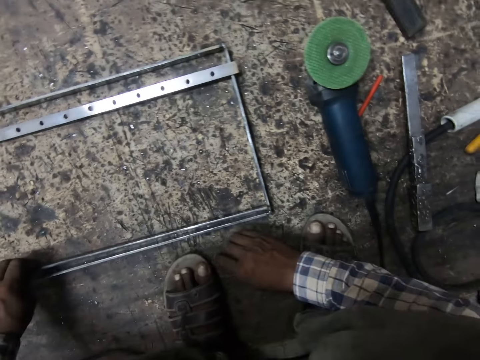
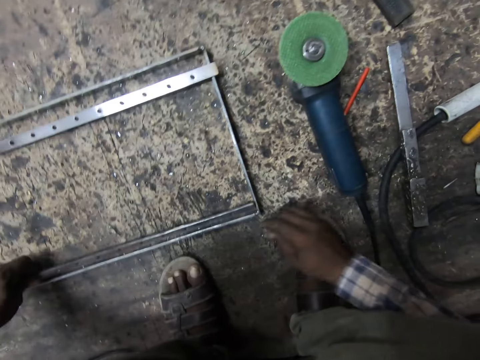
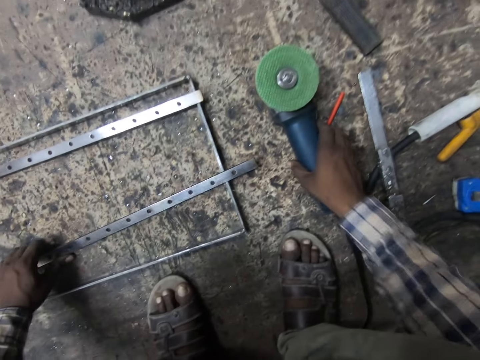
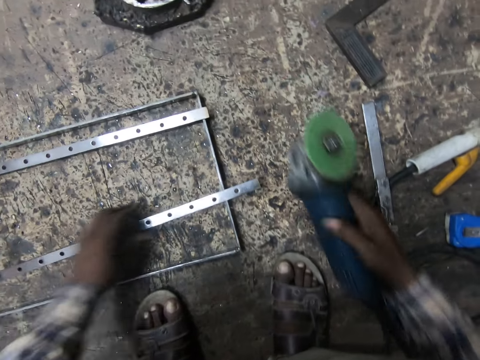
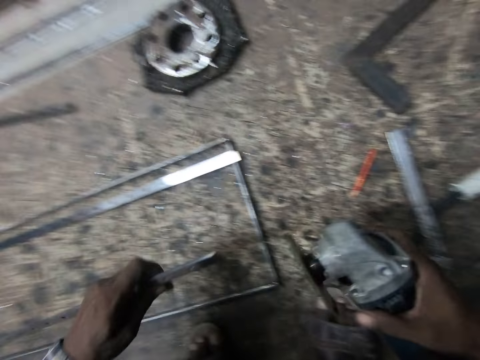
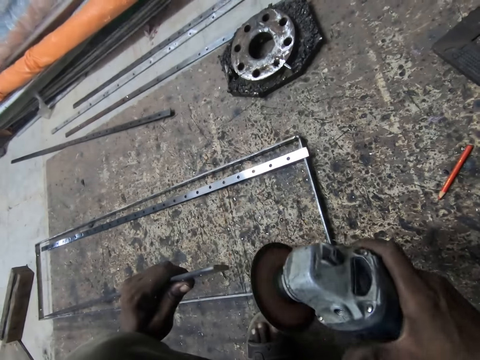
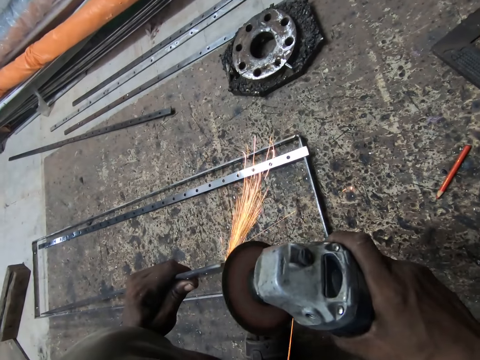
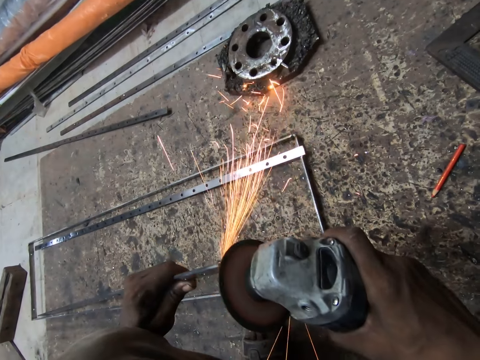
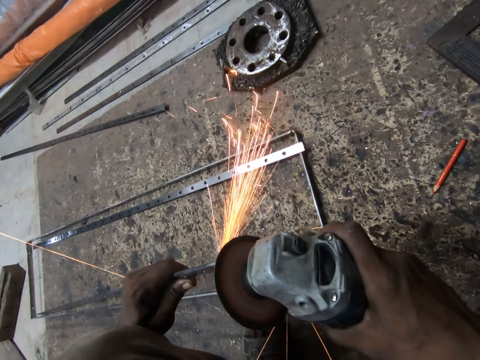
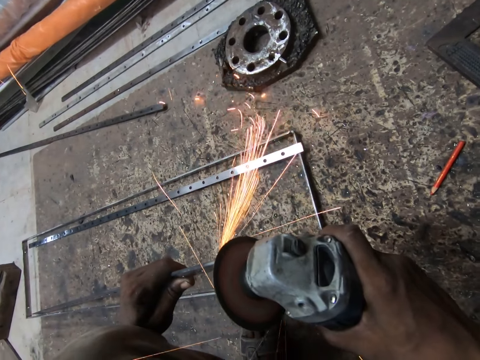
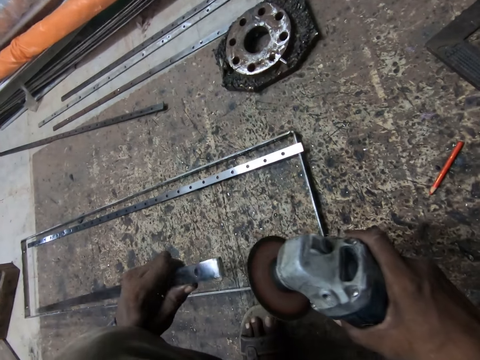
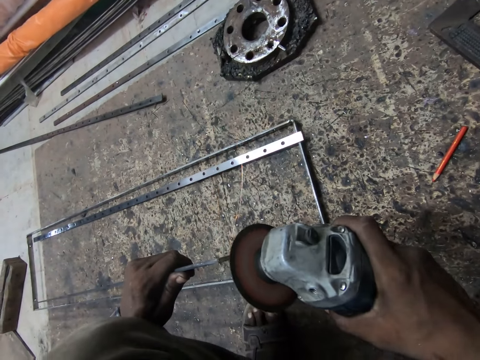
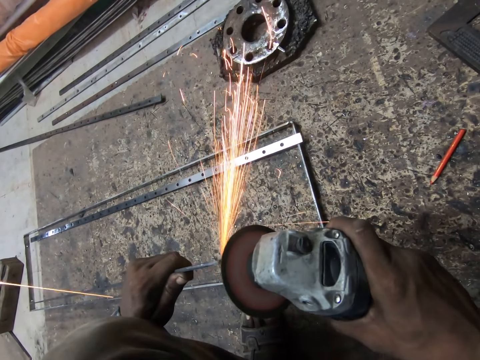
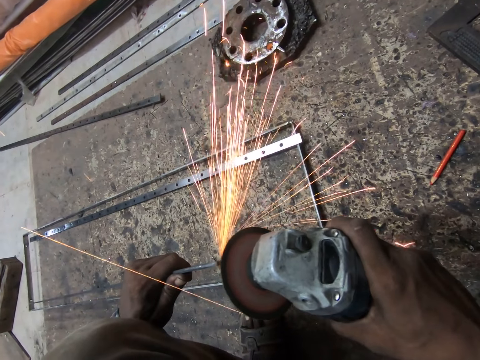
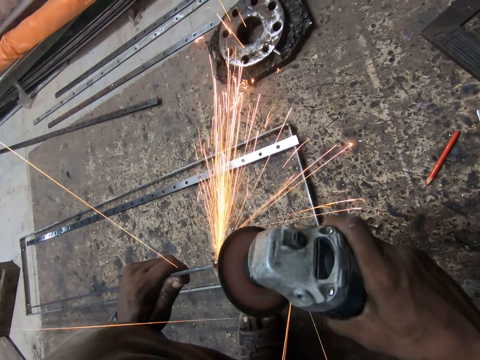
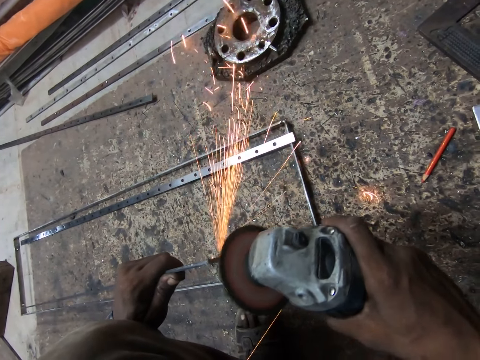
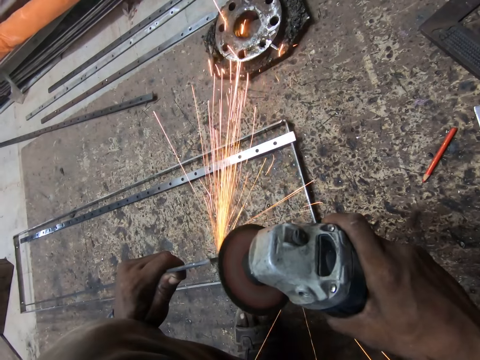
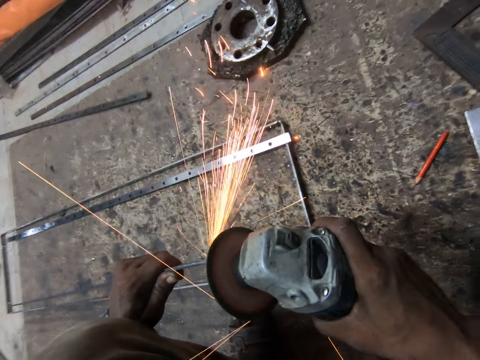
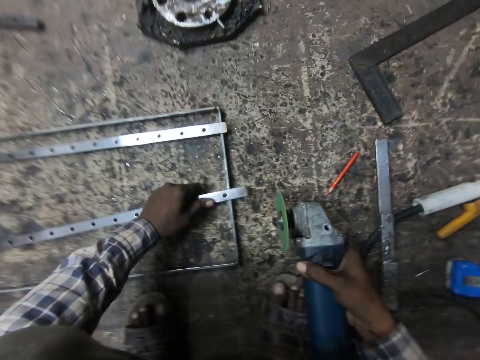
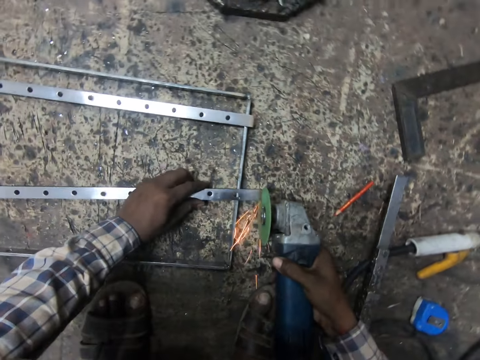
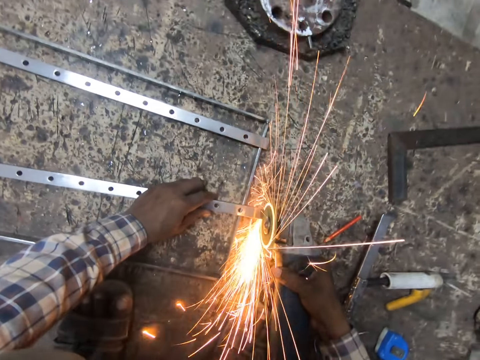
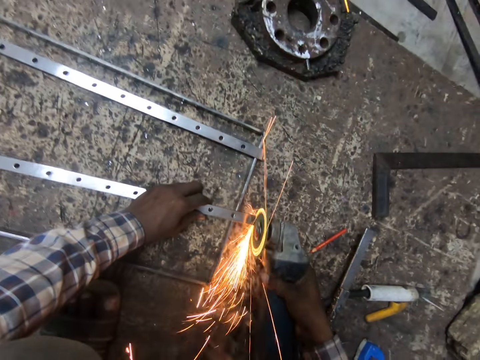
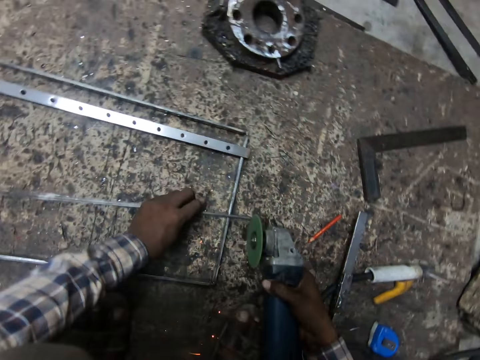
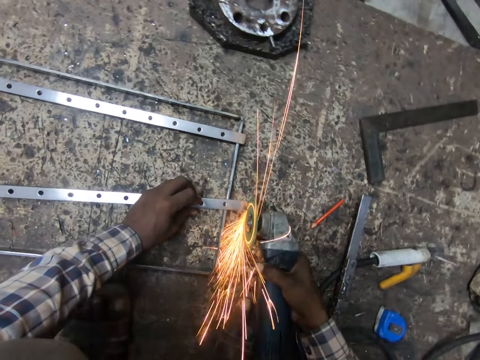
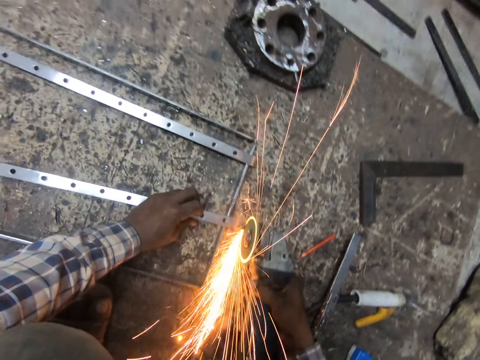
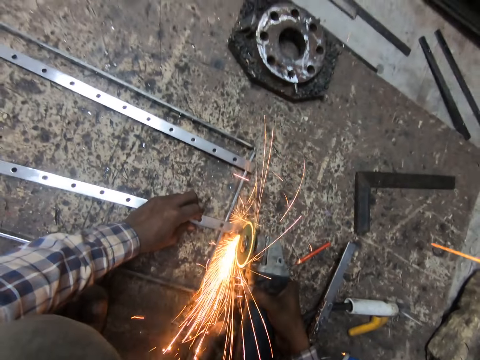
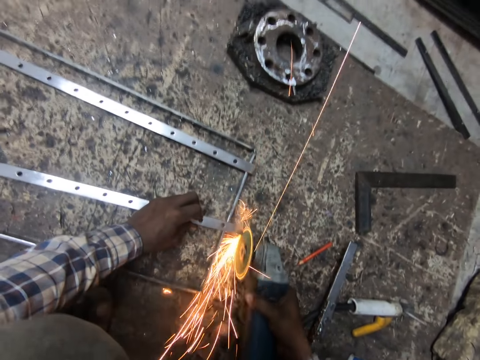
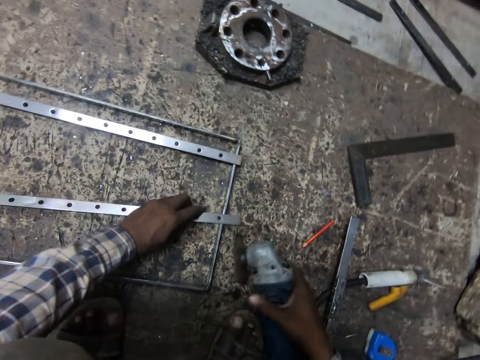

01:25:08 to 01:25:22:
The camera wearer puts the metal on the metal structure. He picks the angle grinder from the wooden slab with his right hand. He polishes the edge of the metal with the angle grinder. He holds the metal. He grinds the metal. He turns the metal. He grinds the metal. He puts the metal on the metal structure. He grinds the metal.

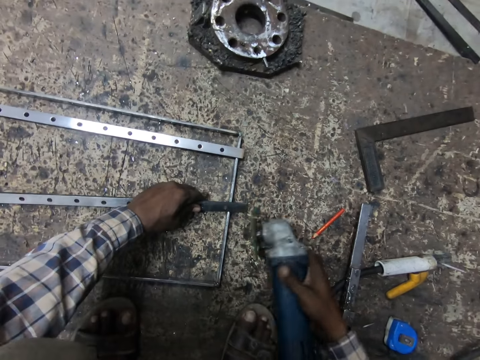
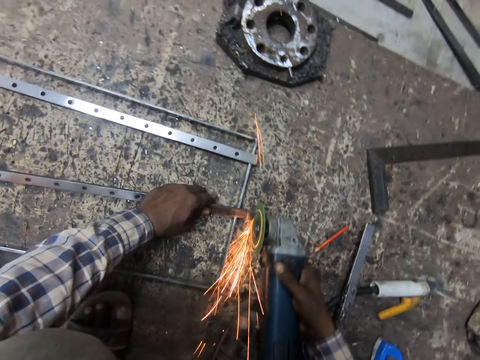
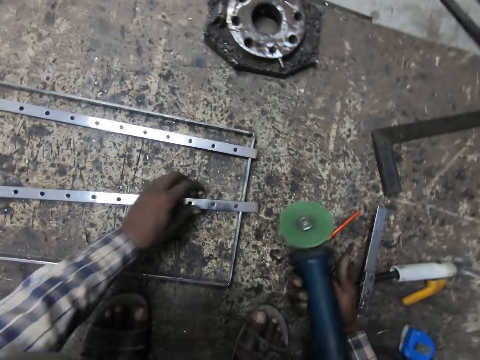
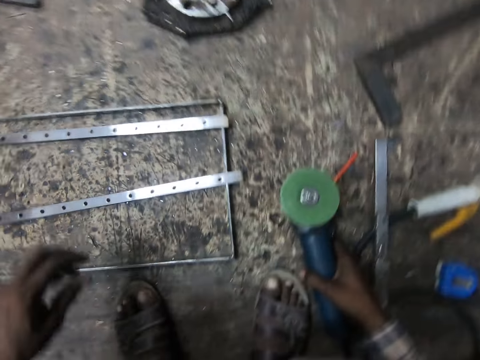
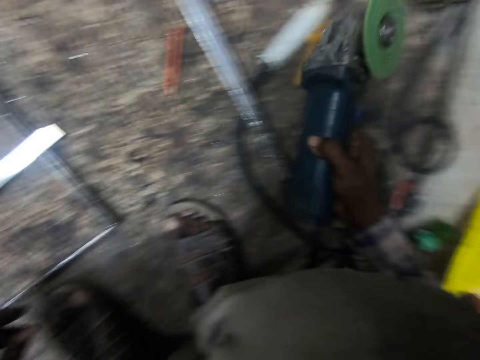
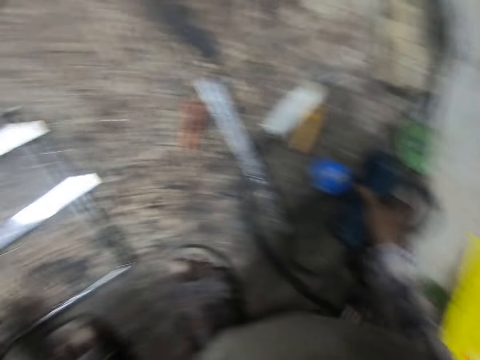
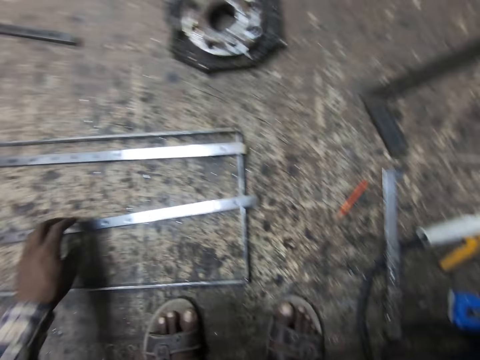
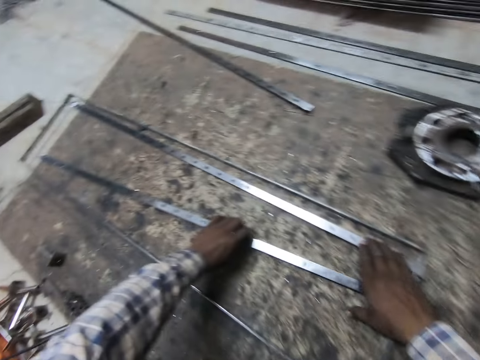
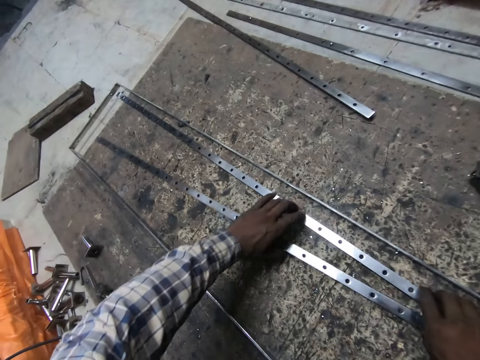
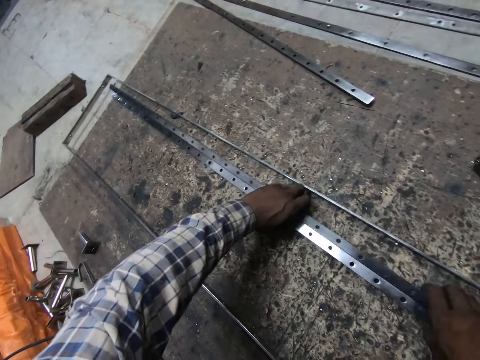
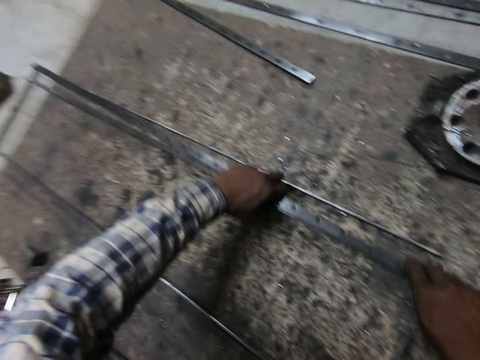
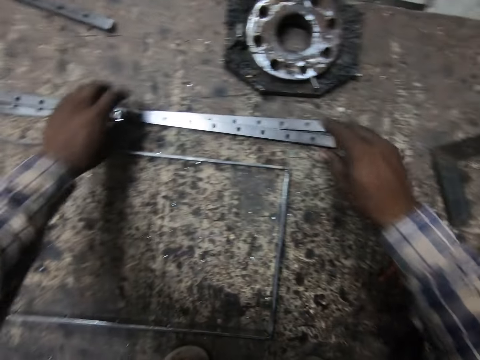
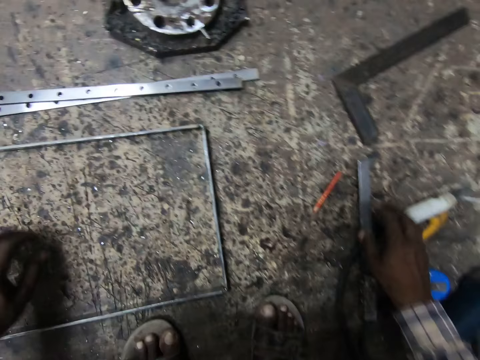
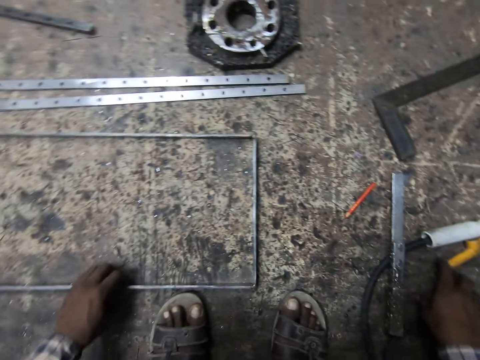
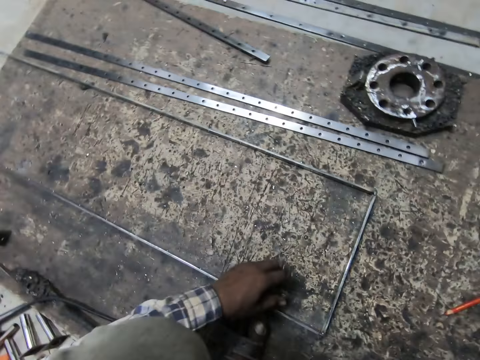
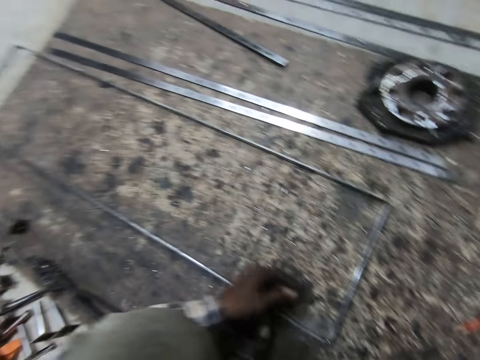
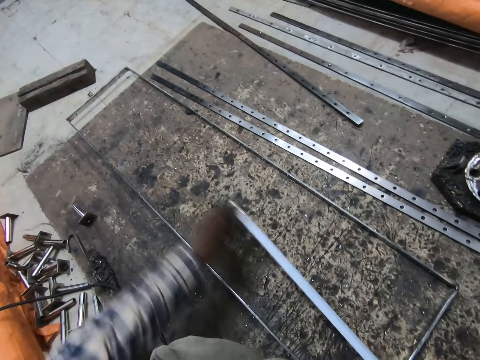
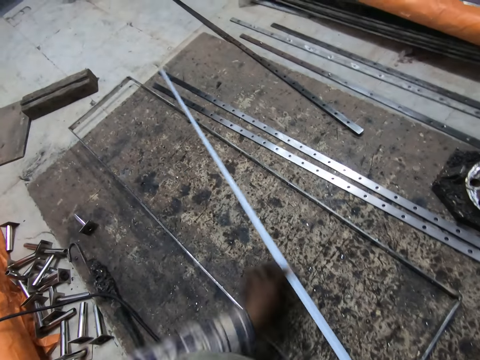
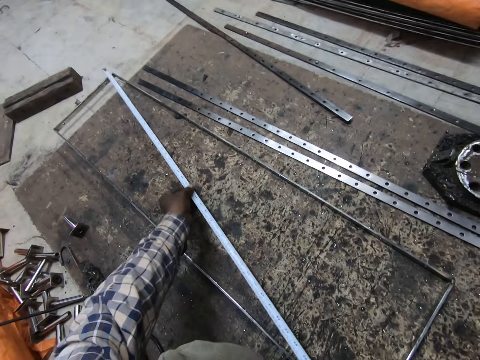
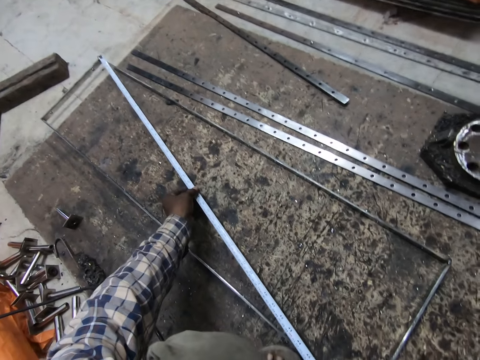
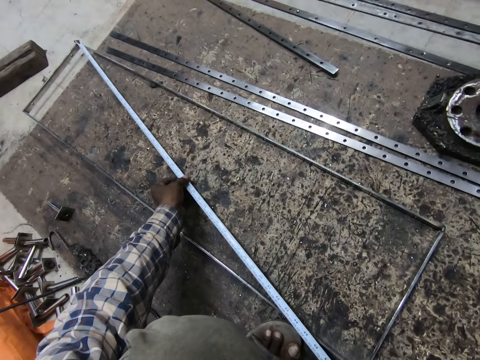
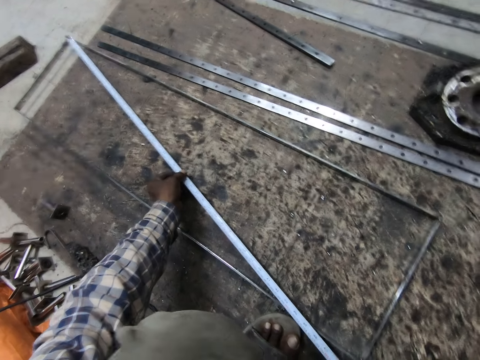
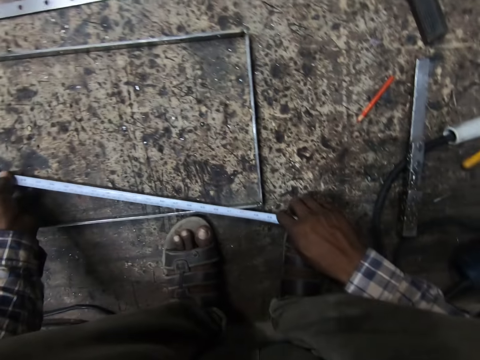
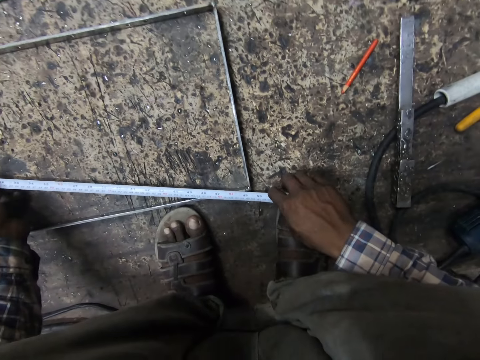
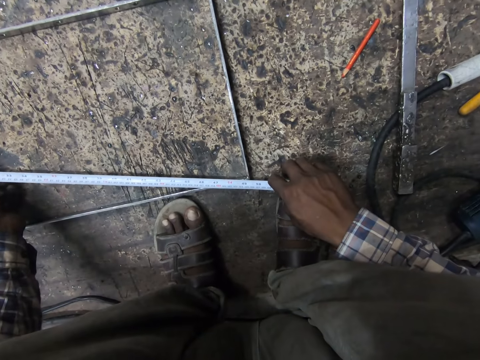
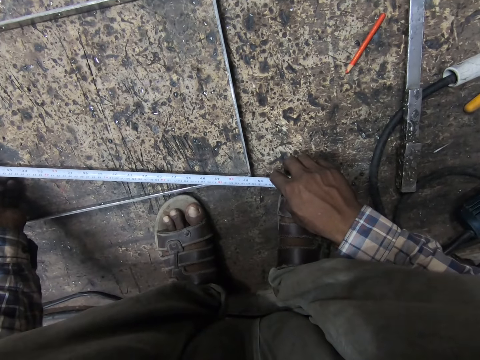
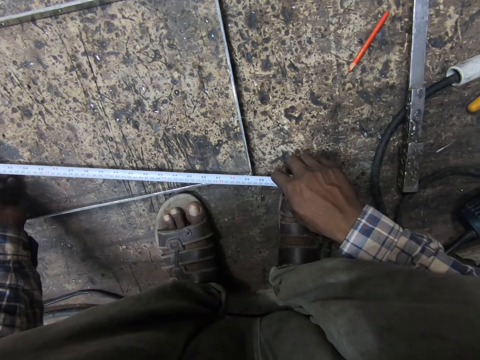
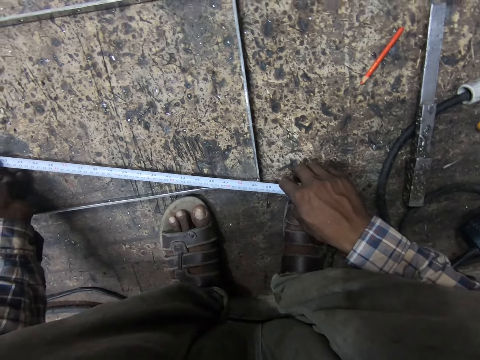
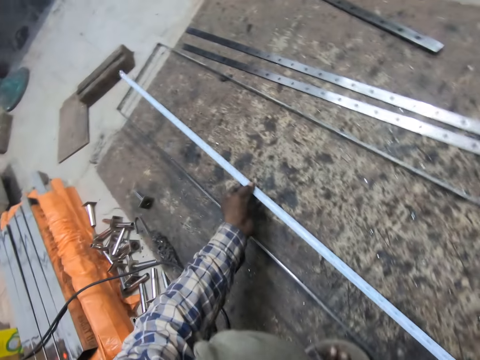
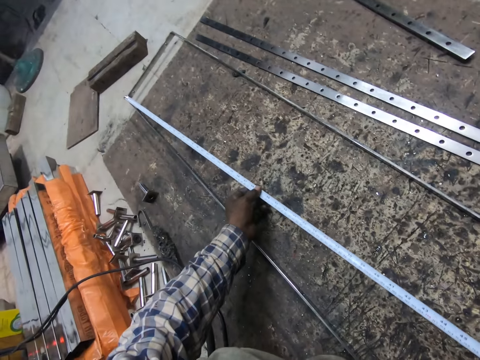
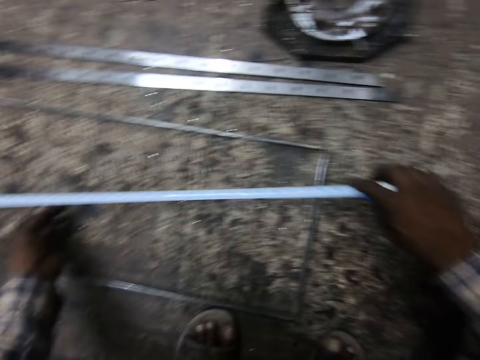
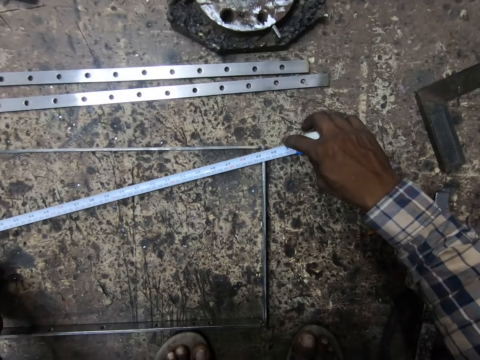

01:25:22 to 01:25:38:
The camera wearer places the angle grinder on the wooden slab with his right hand. He changes the position of the angle grinder. He carries the two metals from the welded metal with his hands. He holds the metals together. He picks the metals. He drops the two metals on the wooden slab. He picks the measuring tape from the wooden slab. He pulls out the tape rule from the measuring tape. He measures the welded metal with the measuring tape.
